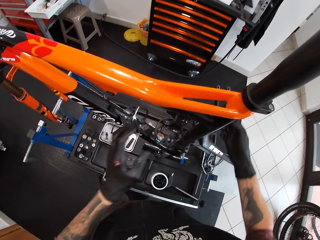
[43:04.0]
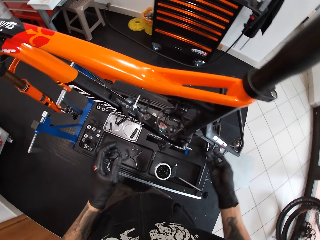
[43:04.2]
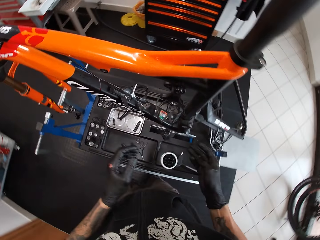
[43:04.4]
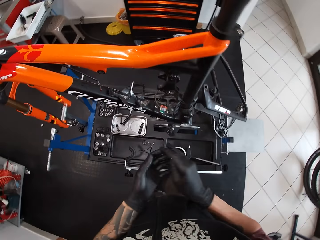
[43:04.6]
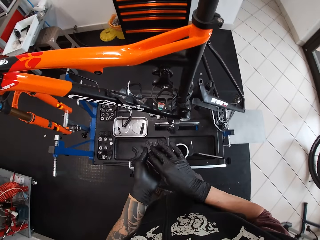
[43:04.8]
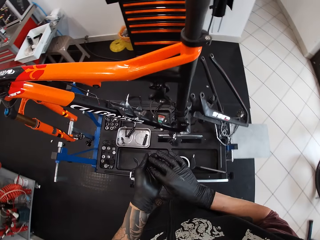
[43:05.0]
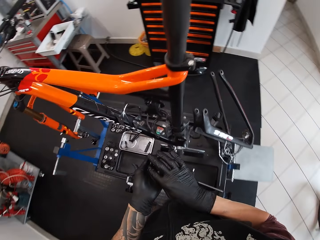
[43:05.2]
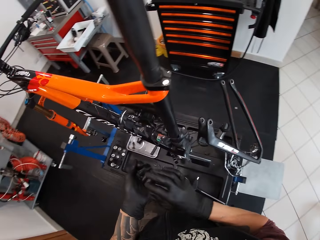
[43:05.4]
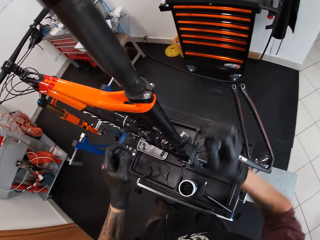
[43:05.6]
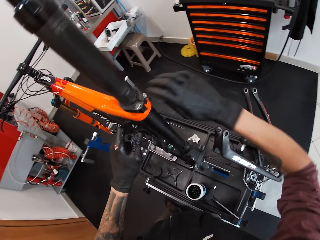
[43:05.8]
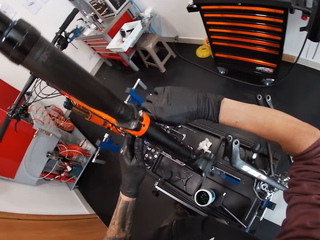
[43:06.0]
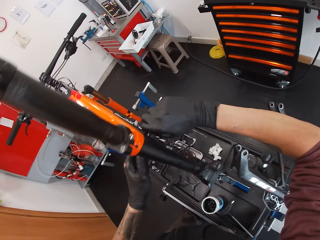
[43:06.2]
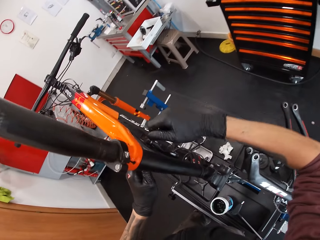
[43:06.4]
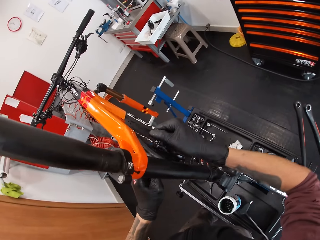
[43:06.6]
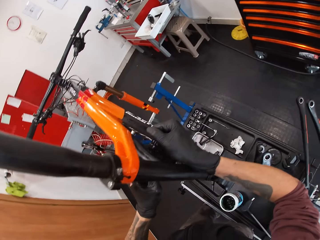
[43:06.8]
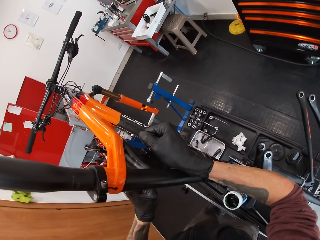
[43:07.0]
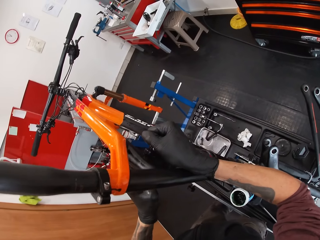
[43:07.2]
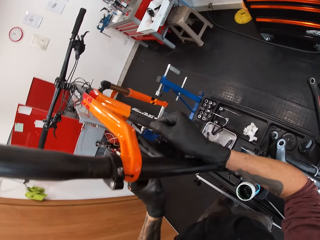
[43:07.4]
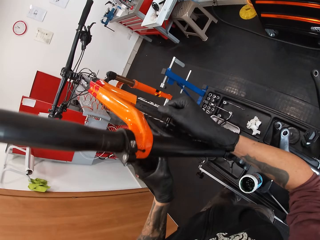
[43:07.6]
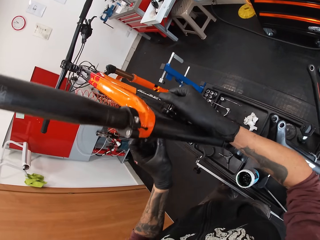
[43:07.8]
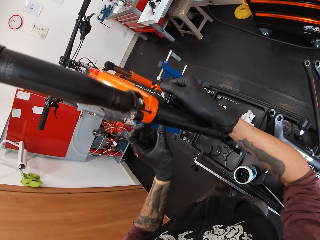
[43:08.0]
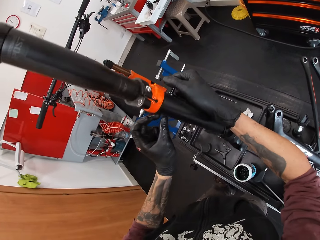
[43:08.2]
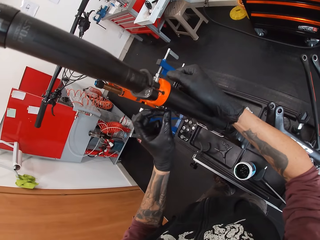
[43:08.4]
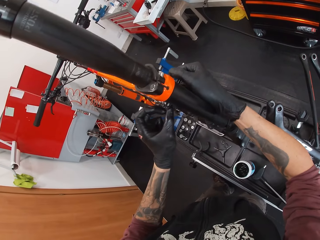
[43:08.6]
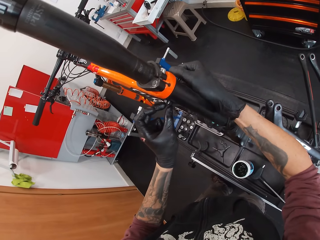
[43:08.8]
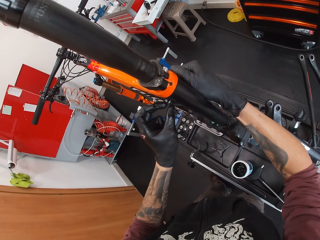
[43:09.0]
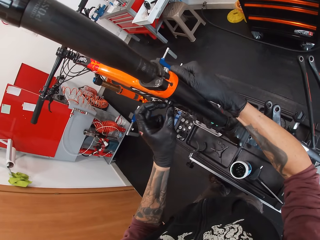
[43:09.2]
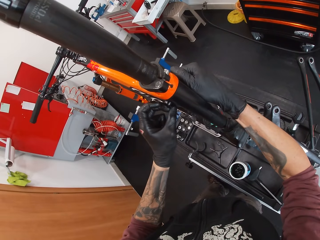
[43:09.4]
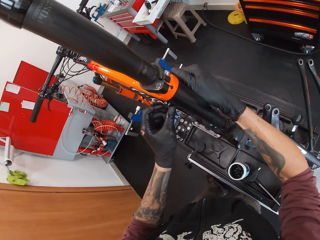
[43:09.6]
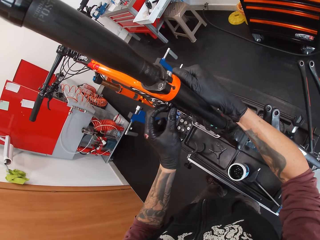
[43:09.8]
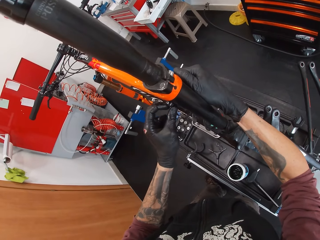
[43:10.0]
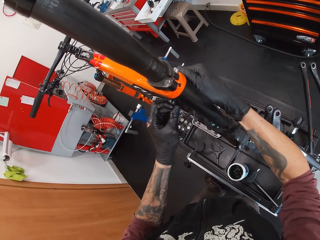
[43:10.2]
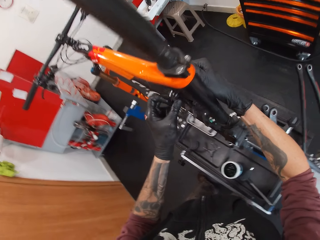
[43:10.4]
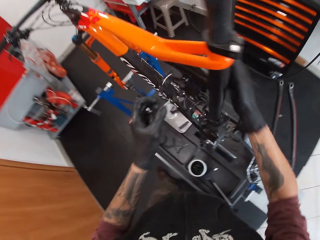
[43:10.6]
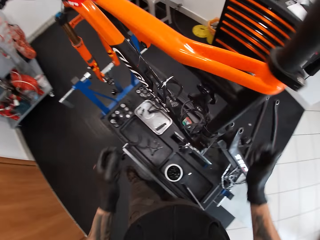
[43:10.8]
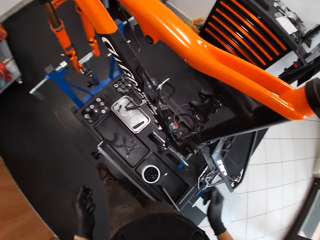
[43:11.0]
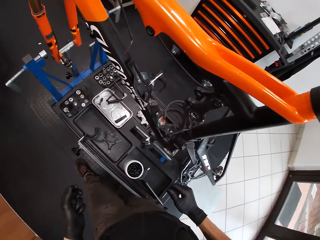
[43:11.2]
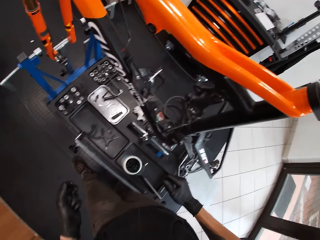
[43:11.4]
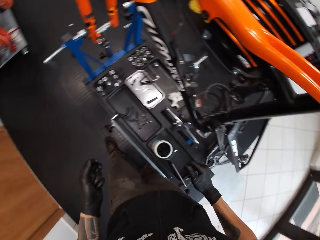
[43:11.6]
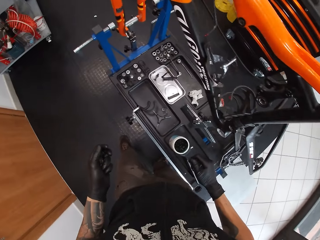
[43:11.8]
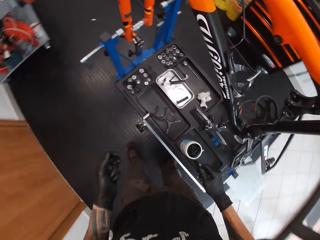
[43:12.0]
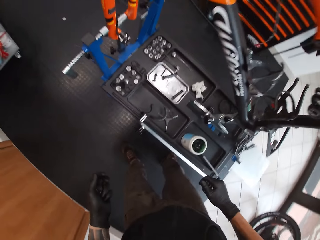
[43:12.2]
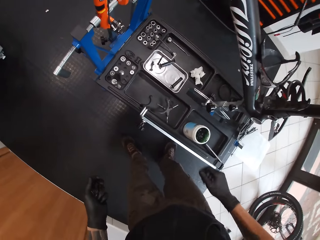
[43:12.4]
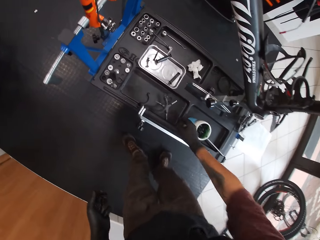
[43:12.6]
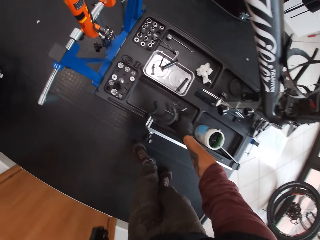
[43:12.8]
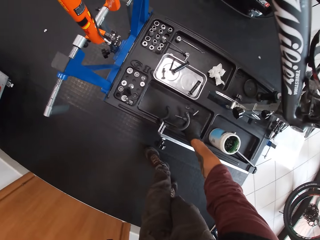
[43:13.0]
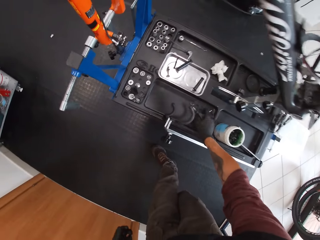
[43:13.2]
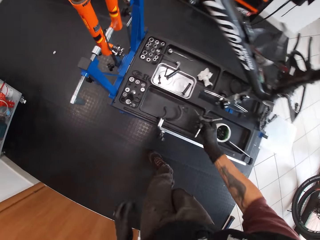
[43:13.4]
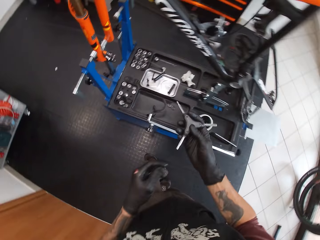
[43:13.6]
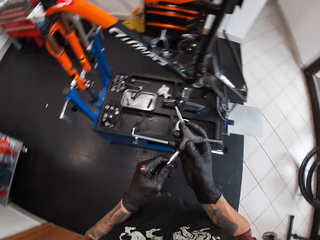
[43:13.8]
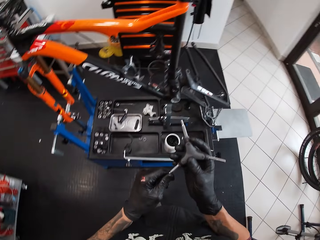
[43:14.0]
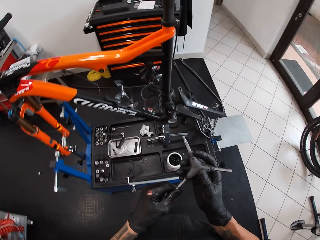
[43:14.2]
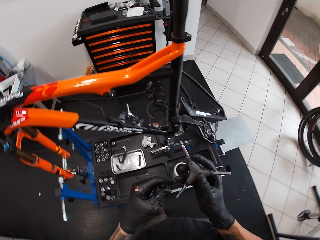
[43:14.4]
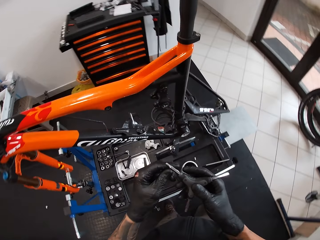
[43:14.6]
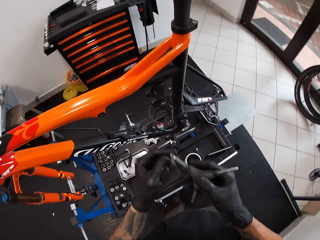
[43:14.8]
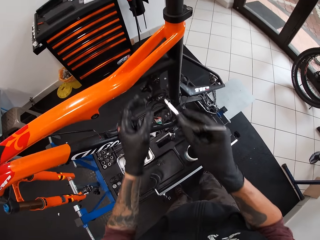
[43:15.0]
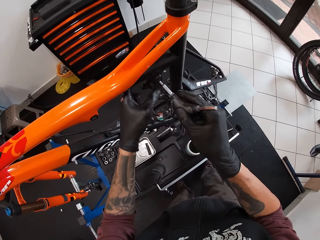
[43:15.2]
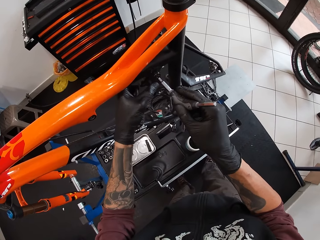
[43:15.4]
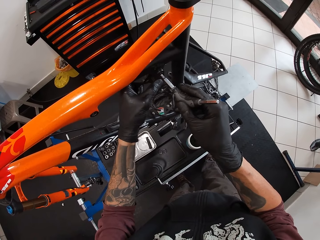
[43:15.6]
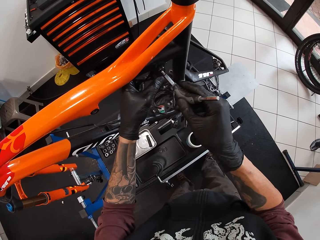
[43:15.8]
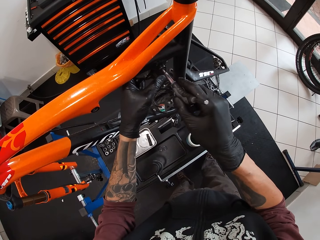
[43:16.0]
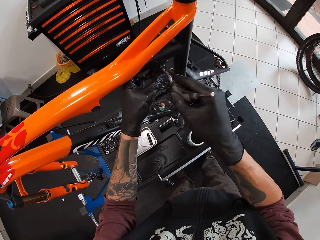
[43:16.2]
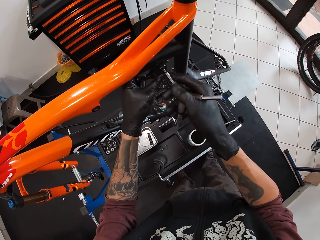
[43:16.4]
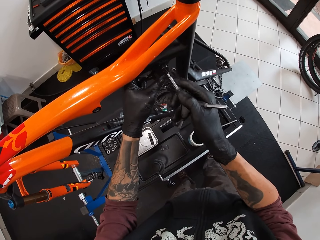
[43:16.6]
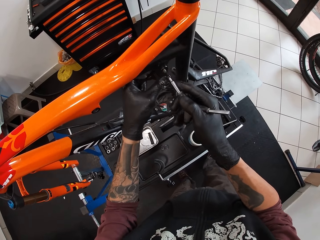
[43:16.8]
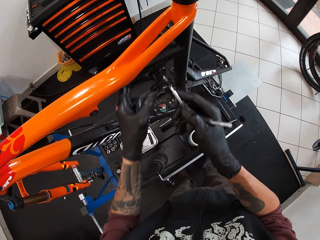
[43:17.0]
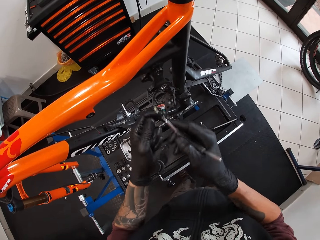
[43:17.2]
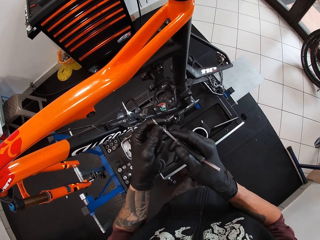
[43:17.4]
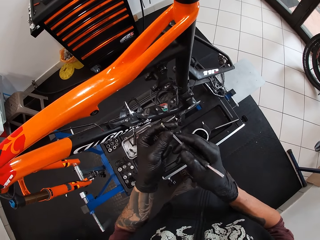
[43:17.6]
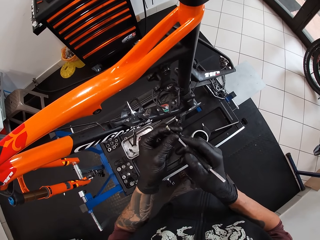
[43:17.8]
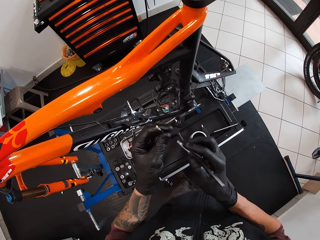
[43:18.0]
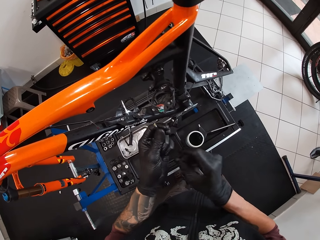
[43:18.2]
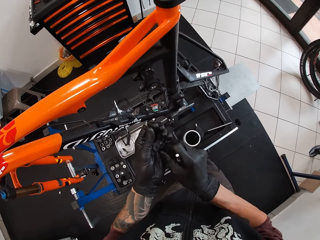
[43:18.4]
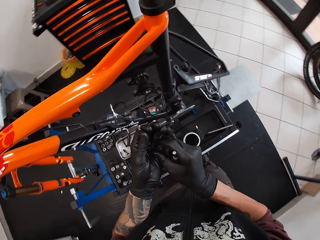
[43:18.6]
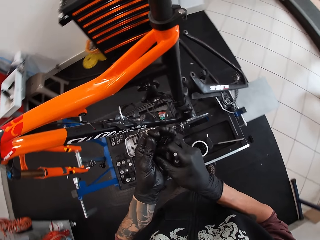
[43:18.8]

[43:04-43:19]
The camera wearer removes both hands from the pivot in the bicycle with his right hand. He places a bearing on the pivot with his left hand. He tightens the bolt. He adjusts the bolt in the pivot in the bicycle with his right hand. He picks up a bolt extractor or star spanner from the bench with his right hand. He holds the bolt extractor with both hands. He holds the frame spare with his left hand. He untightens the bolt with the star spanner. He extracts the bolt from the hole in the bicycle with the bolt extractor in his right hand. He takes the bolt from the bolt extractor with his left hand.

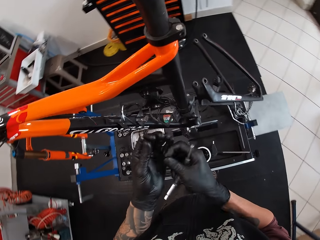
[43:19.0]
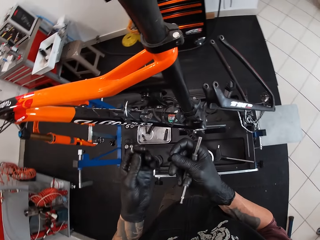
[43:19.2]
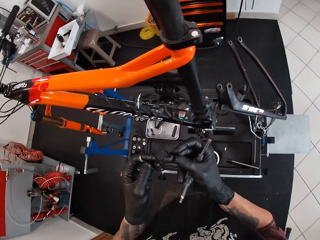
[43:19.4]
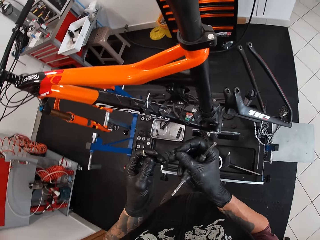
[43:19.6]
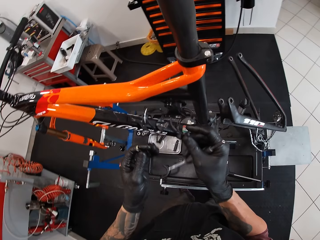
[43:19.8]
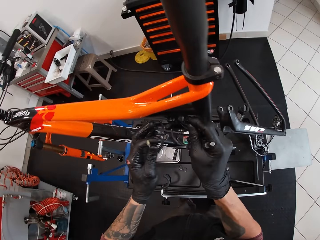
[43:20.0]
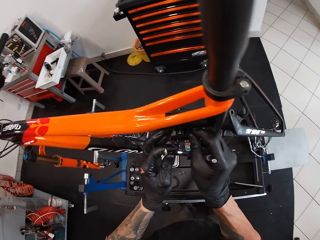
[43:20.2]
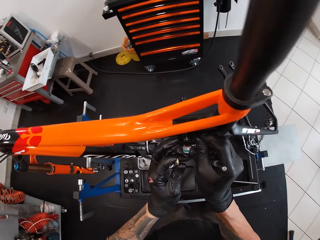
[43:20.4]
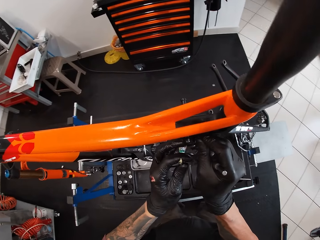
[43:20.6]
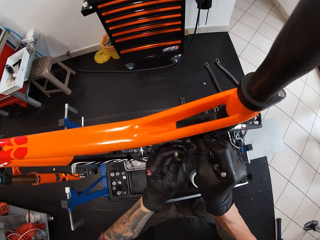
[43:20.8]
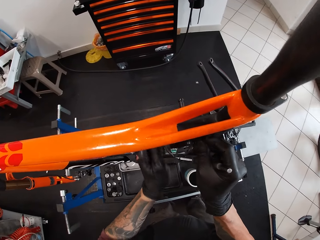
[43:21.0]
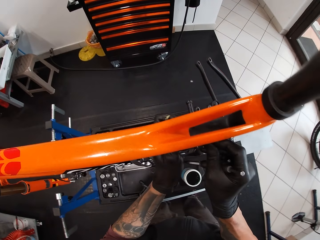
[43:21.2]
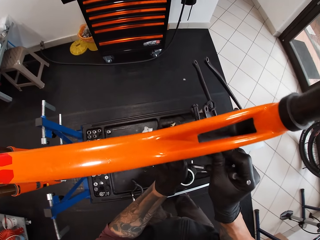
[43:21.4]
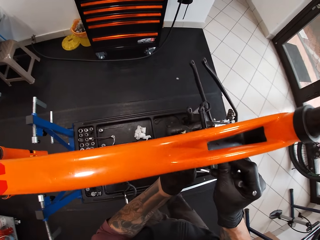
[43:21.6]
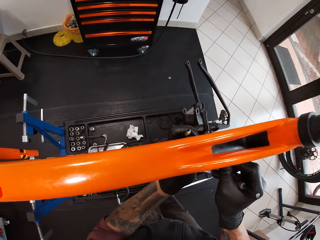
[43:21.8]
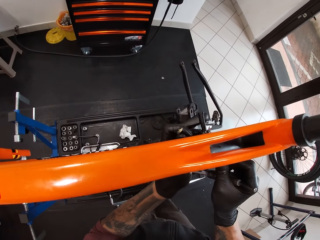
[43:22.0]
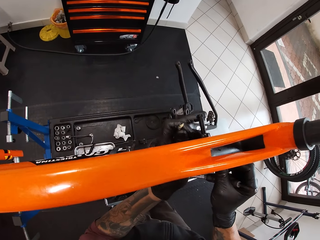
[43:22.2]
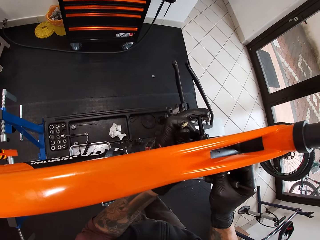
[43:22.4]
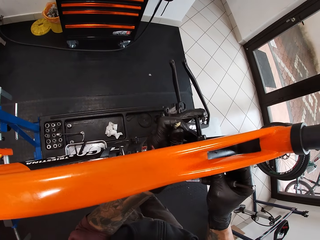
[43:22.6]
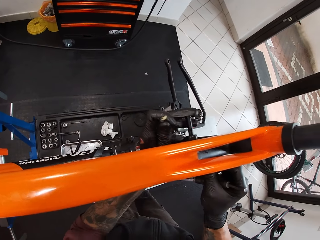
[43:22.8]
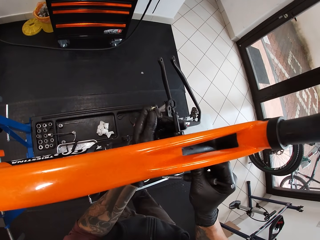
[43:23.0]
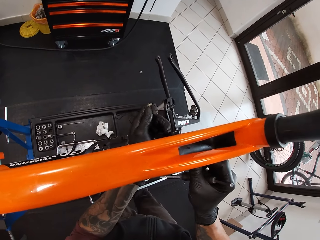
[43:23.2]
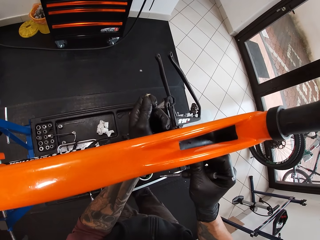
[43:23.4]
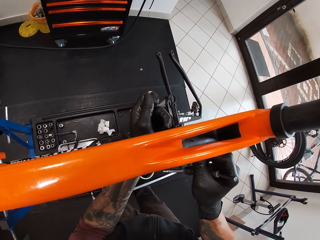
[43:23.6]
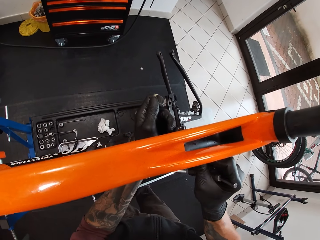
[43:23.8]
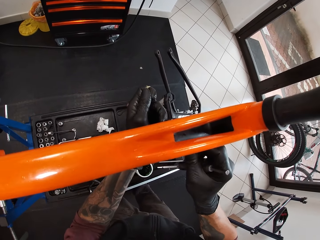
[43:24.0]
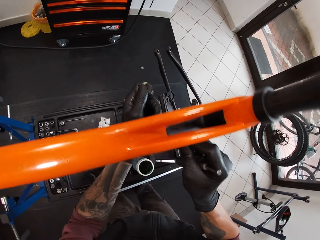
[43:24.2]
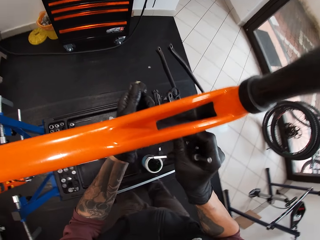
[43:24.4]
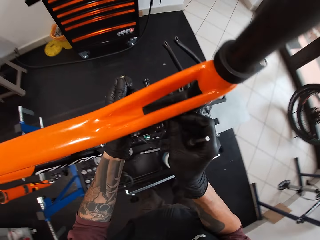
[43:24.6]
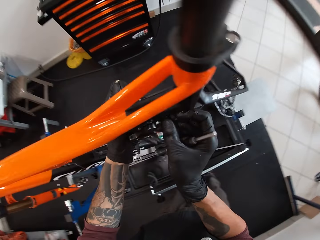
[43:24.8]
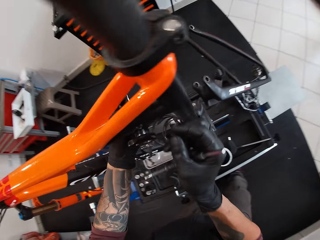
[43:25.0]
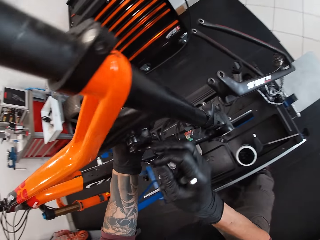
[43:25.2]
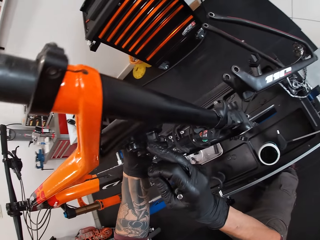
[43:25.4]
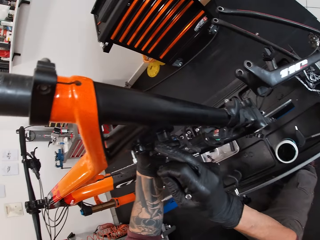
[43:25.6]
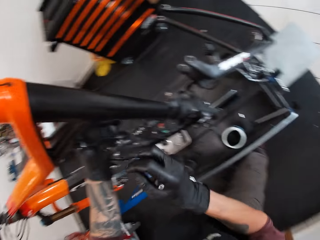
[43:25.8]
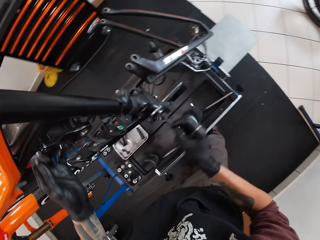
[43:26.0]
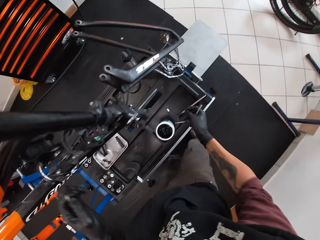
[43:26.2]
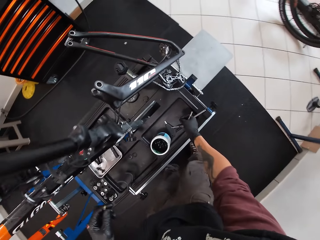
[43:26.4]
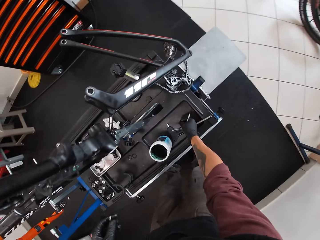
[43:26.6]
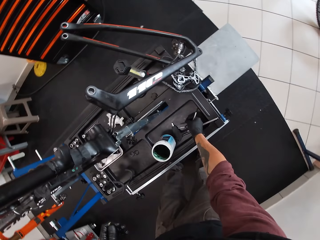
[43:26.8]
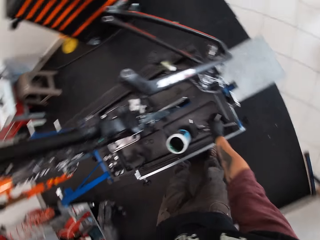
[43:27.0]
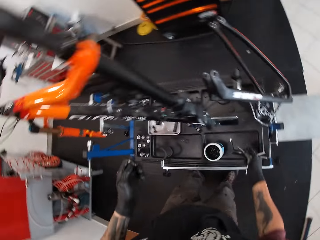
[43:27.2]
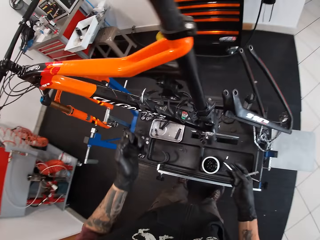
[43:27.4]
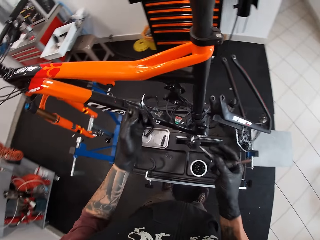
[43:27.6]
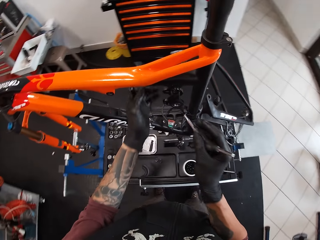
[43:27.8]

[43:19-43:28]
The camera wearer takes a bearing from his left hand with his right hand. He places the bearing on the frame spare with his right hand. He fixes the bolt on the bicycle. He holds the frame spare with his left hand. He removes his left hand from the frame spare. He places the bolt extractor or the bolt on the bench with his right hand.
